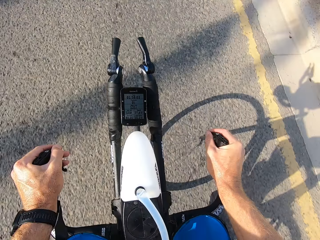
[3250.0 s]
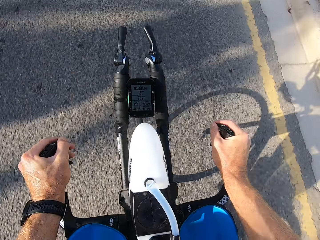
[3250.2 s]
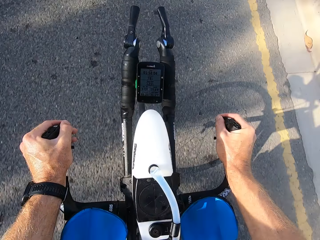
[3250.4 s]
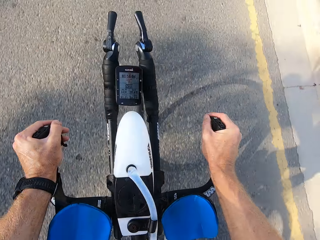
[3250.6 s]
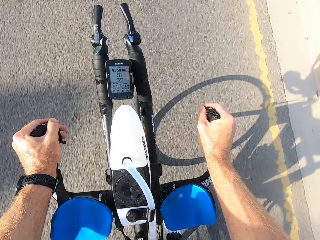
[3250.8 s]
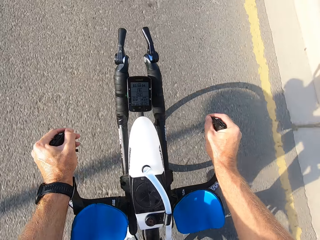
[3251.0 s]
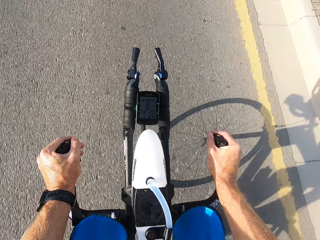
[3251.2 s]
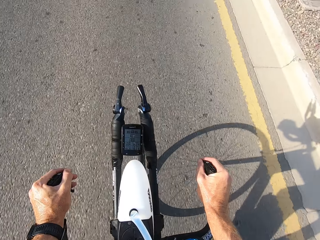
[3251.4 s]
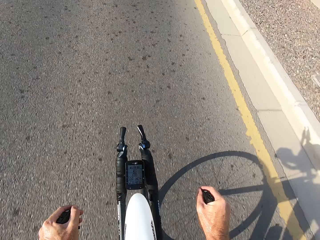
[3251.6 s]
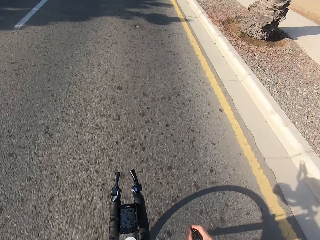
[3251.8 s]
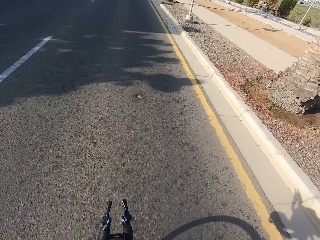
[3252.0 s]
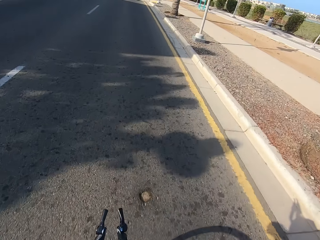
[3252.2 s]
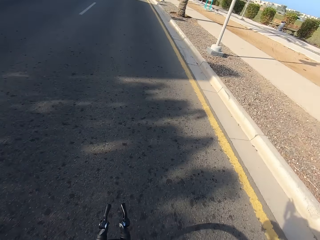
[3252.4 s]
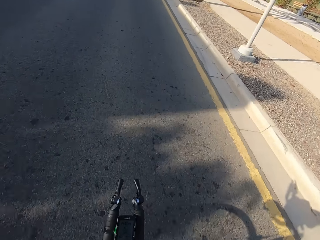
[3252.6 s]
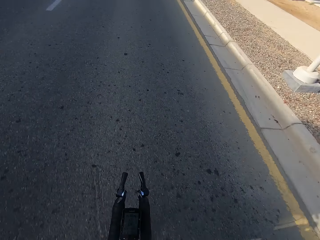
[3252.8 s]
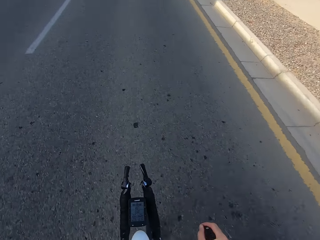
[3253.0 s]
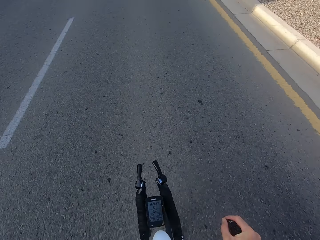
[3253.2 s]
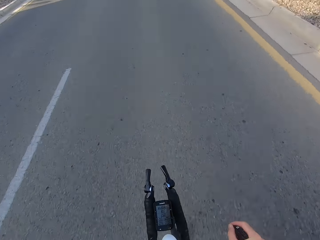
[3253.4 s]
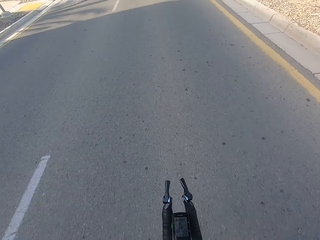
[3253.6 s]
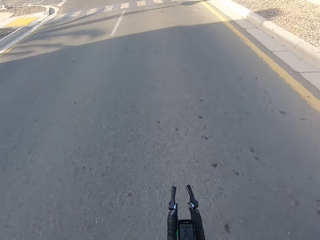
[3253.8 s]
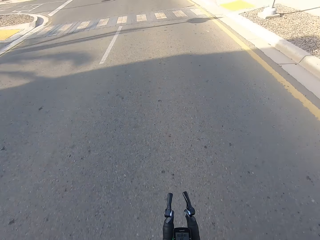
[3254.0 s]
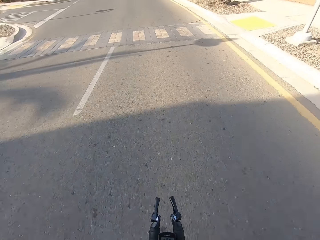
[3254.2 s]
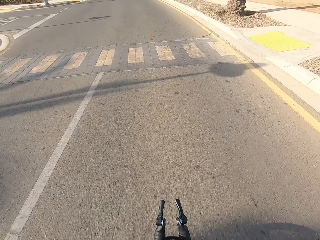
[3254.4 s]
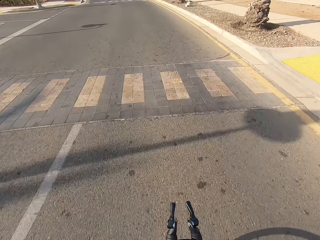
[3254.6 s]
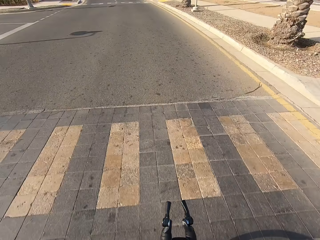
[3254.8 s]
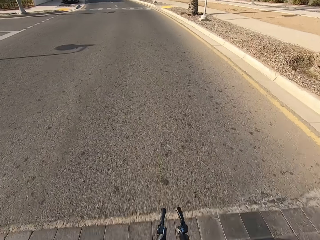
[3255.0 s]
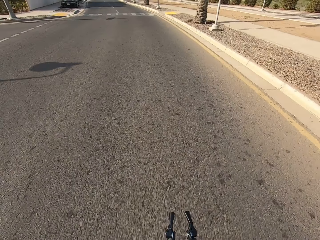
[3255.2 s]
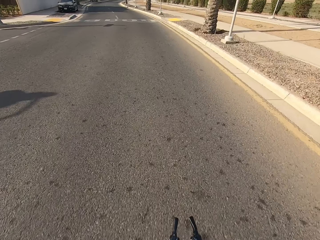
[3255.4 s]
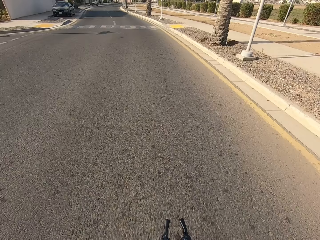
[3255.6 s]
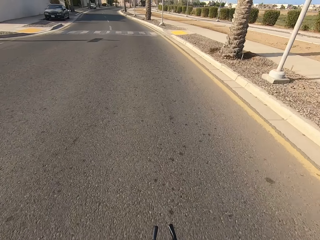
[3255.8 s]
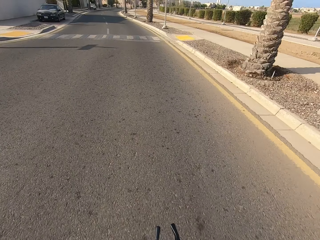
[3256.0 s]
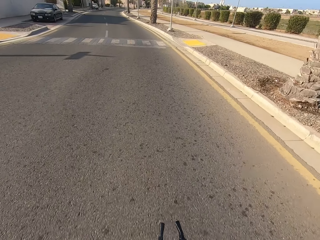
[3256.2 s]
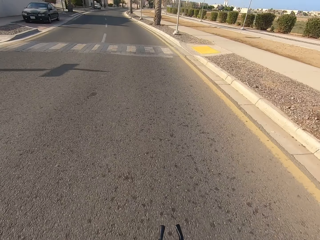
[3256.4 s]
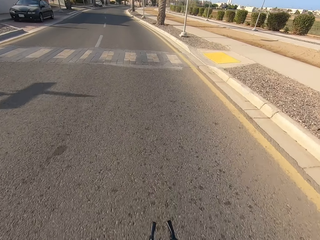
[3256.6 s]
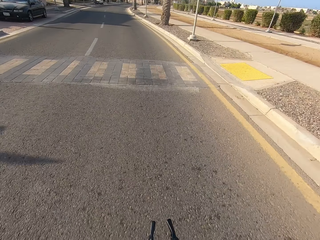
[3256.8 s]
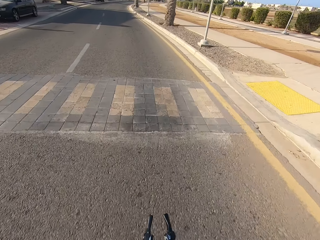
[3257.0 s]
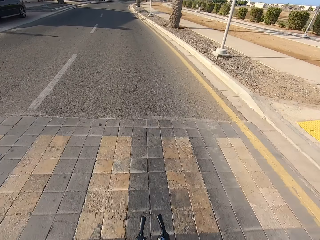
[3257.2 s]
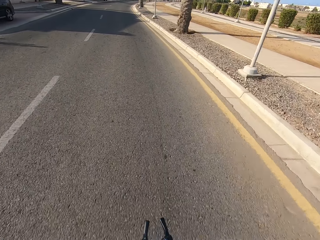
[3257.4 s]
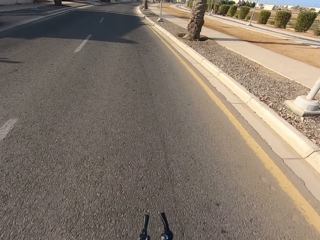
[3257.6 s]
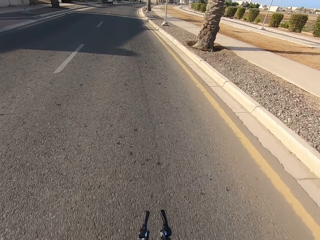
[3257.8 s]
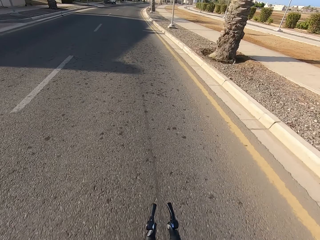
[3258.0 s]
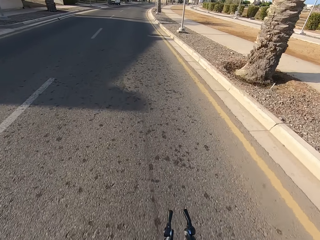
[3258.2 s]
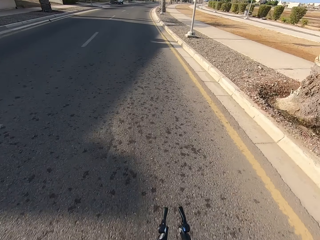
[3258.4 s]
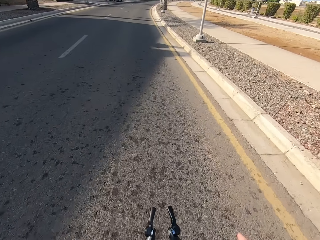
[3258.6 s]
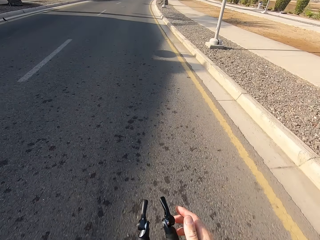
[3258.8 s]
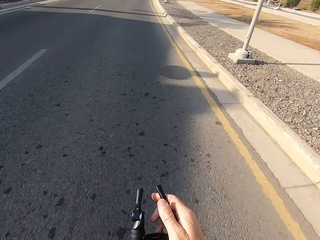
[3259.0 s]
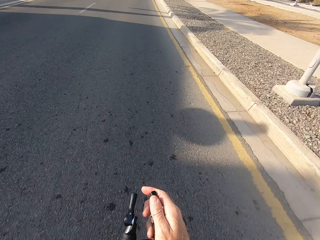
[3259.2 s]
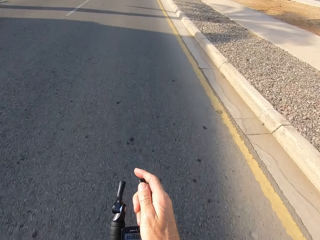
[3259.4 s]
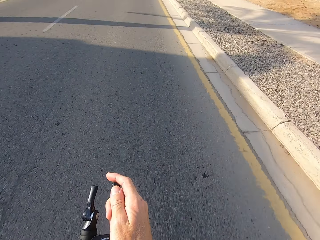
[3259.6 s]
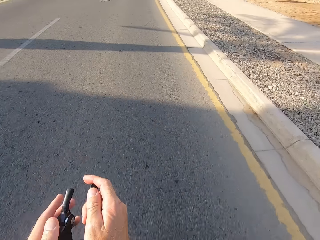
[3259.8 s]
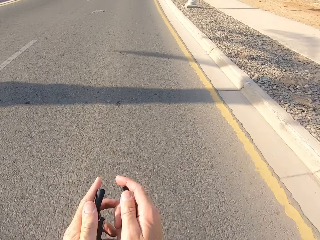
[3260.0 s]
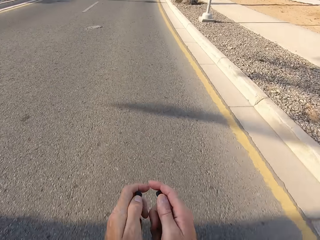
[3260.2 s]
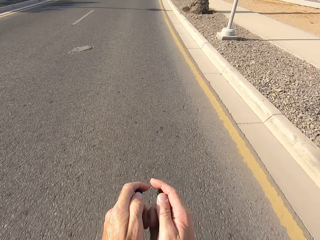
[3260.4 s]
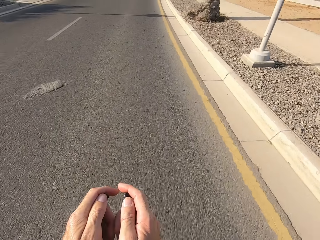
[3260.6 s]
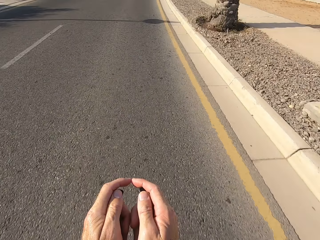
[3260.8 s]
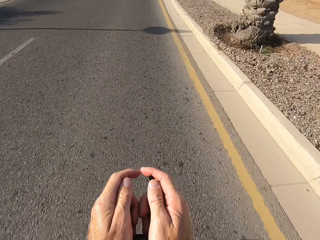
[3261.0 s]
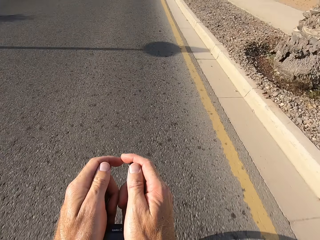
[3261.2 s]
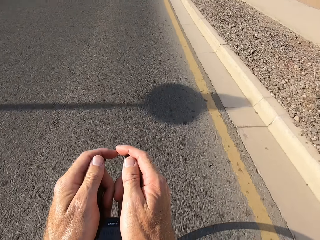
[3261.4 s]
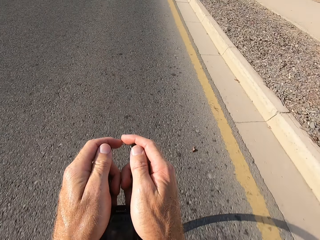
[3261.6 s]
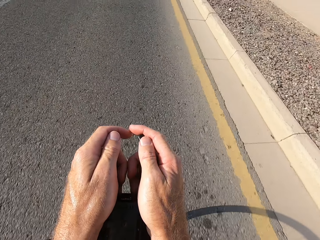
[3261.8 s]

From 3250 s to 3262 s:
The camera wearer stares at the handlebar. They stare at the road. They swing the right hand. They hold the bike rest handlebar. They swing the left hand. They hold the bike rest handlebar.

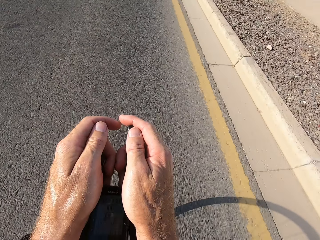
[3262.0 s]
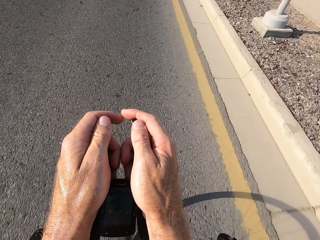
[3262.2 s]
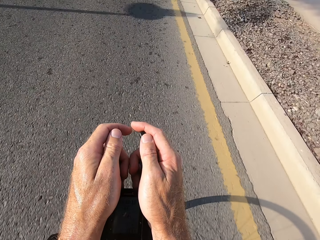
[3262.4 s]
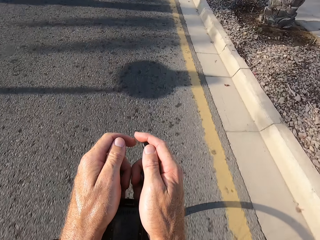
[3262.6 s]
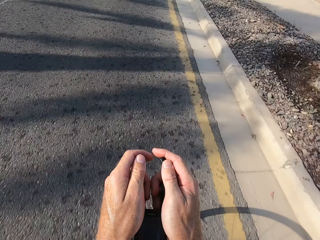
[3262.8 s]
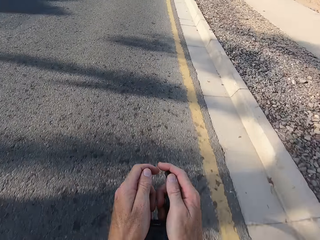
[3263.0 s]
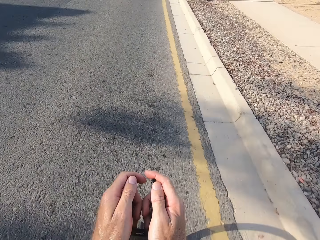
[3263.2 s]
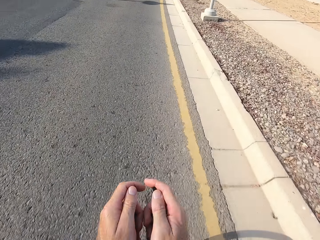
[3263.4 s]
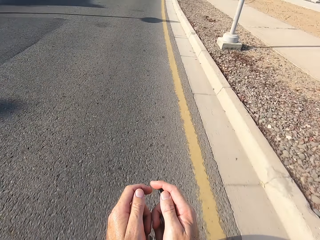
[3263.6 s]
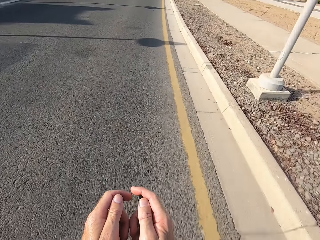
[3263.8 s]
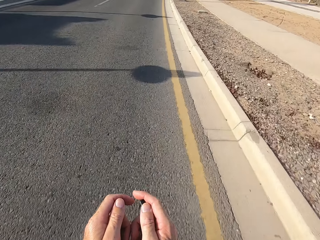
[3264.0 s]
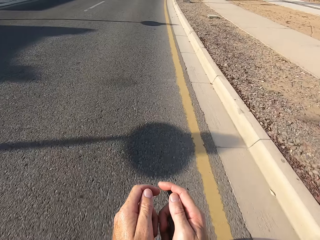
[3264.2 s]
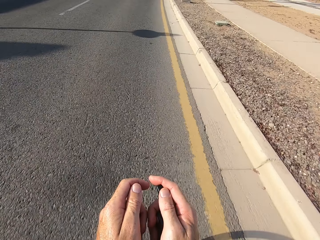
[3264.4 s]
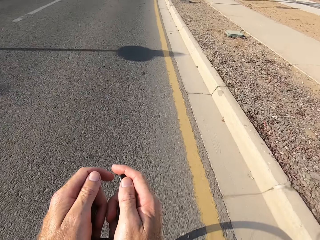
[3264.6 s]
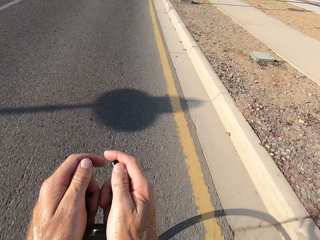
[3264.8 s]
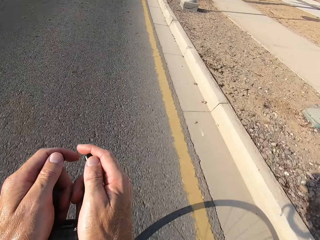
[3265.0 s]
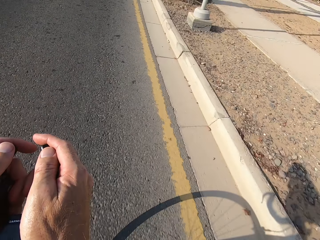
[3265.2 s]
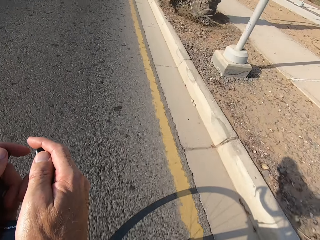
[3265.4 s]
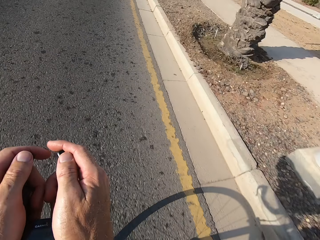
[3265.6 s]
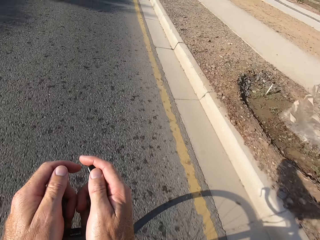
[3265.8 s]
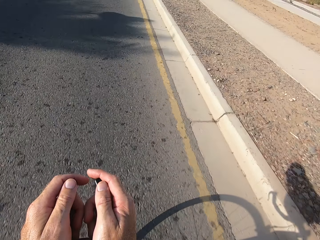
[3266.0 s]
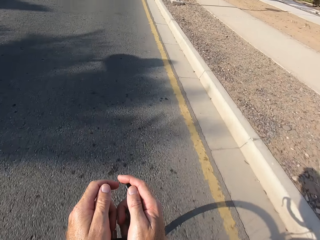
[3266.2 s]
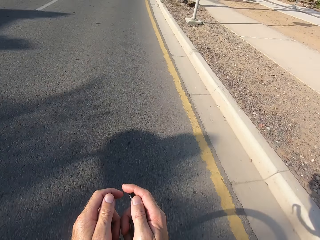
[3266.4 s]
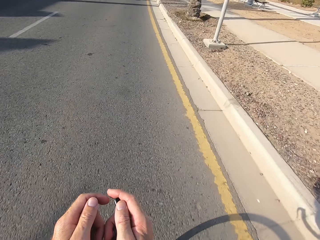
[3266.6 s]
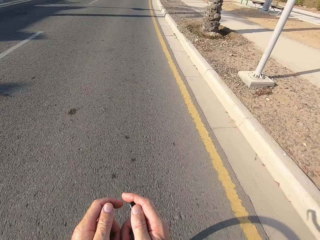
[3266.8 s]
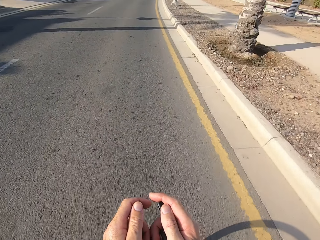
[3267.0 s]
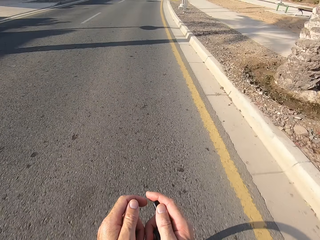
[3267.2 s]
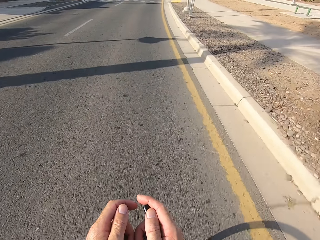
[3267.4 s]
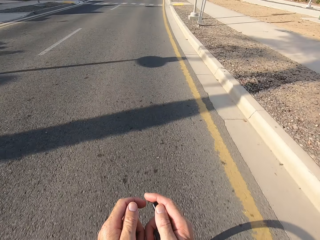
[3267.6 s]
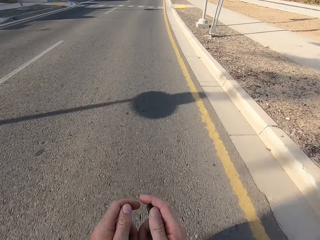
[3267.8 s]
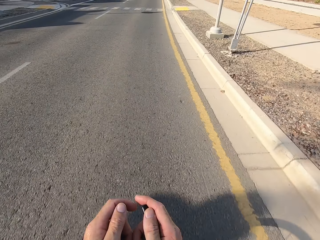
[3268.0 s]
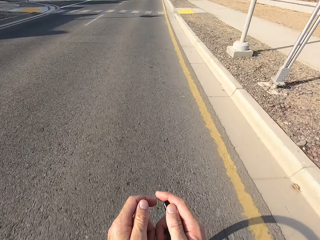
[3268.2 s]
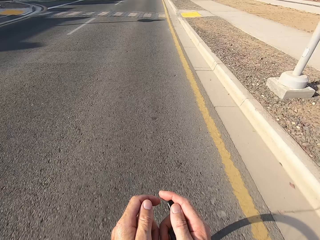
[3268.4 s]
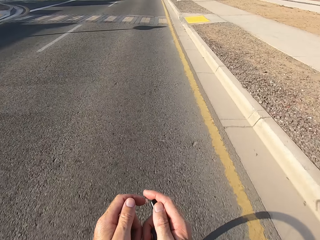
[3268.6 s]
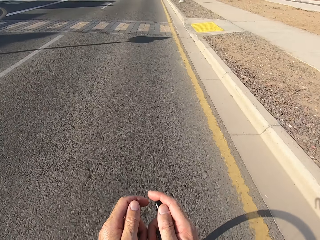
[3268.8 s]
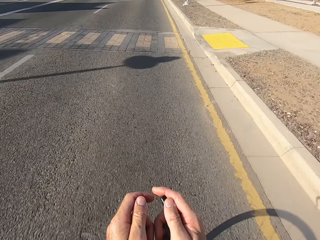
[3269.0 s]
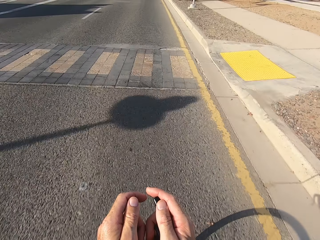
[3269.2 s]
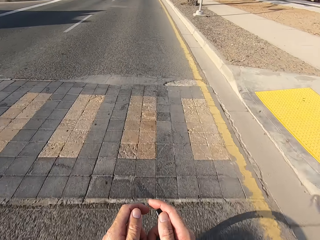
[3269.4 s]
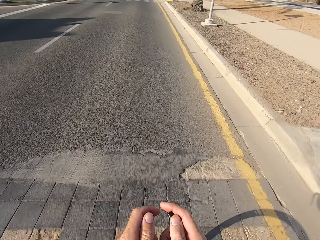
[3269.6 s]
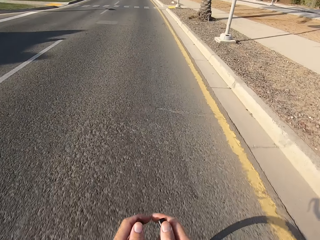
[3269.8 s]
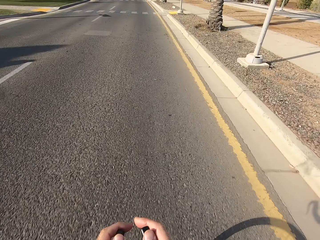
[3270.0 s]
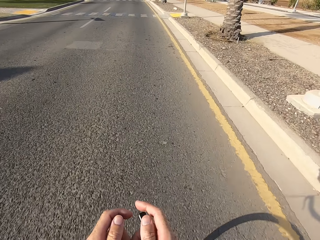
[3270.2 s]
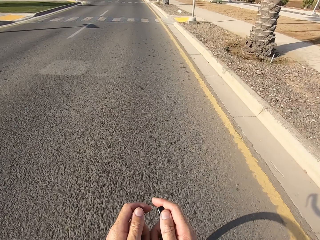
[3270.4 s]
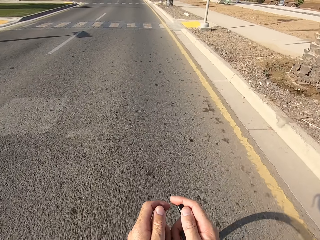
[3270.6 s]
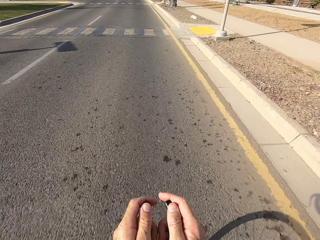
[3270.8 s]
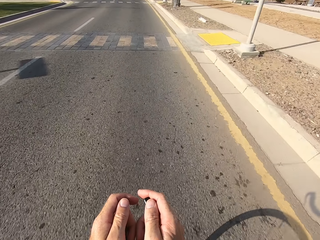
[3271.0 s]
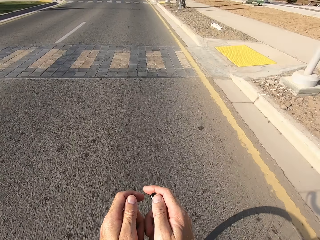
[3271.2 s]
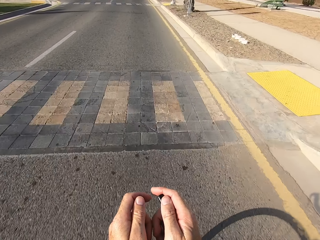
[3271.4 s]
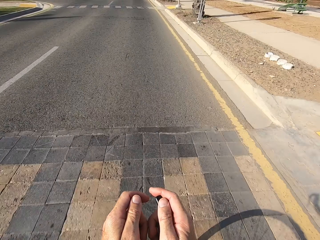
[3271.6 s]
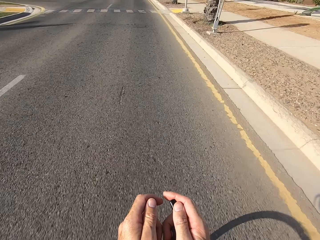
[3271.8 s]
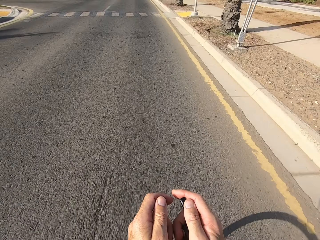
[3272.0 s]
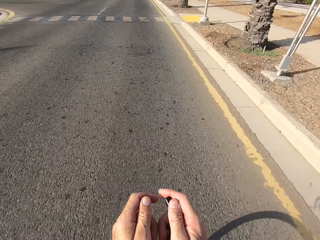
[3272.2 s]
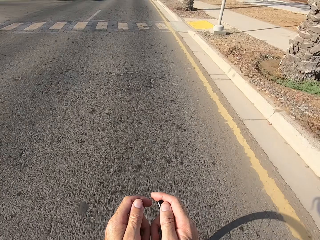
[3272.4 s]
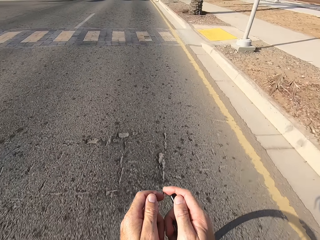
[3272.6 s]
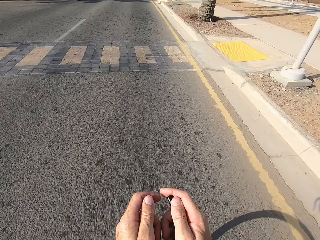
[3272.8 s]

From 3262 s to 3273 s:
The camera wearer stares at the bike rest handlebar. They stare at the road. They cycle on the main road.
